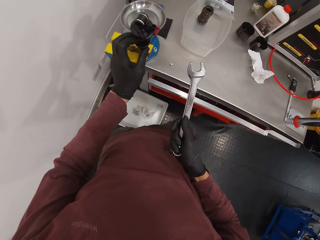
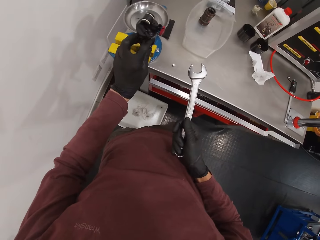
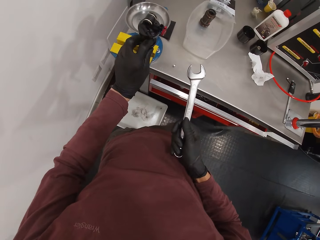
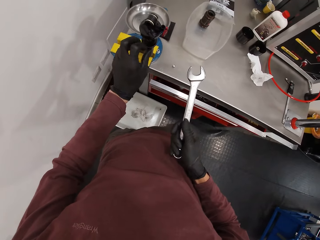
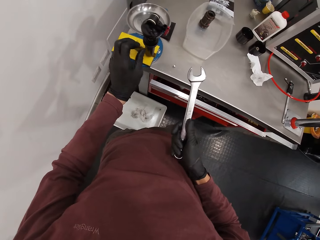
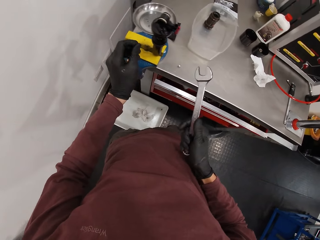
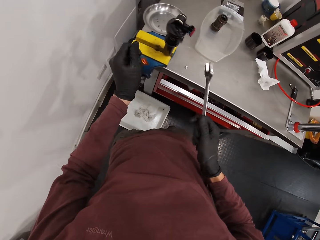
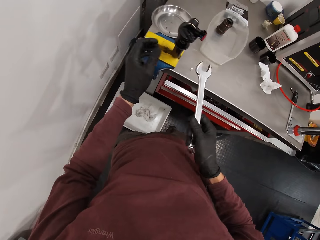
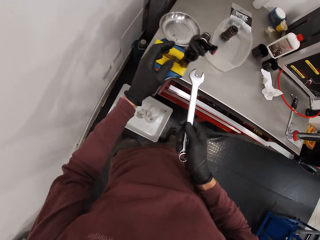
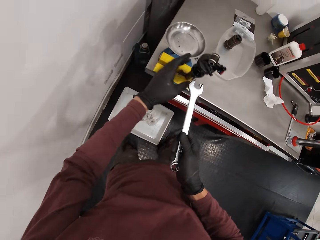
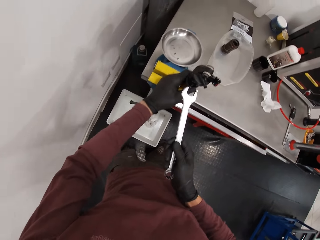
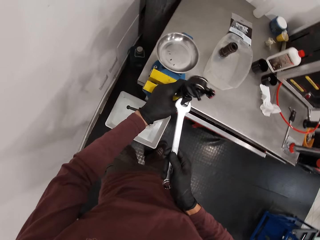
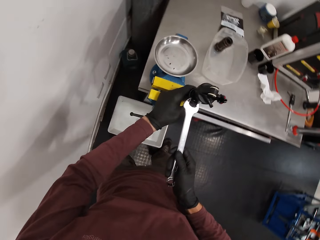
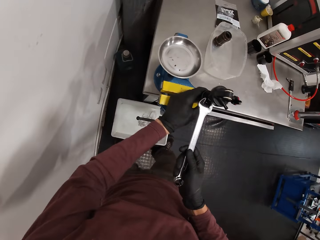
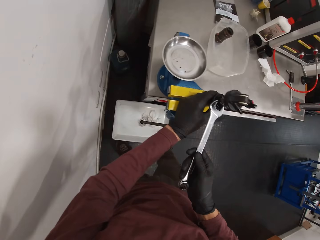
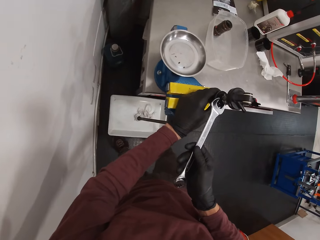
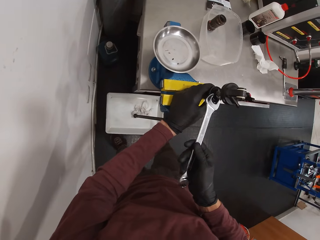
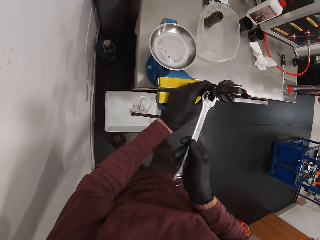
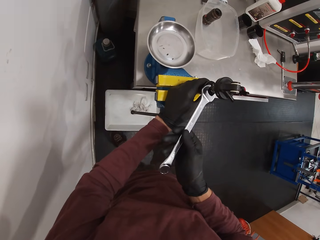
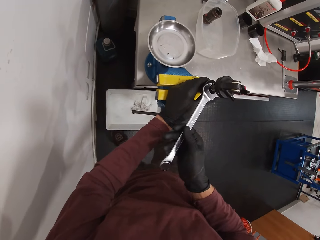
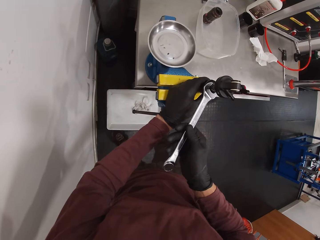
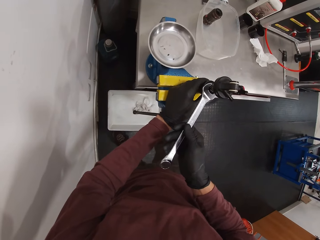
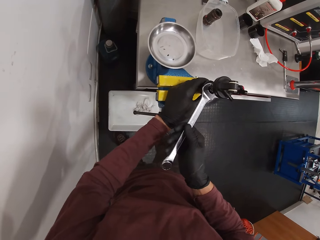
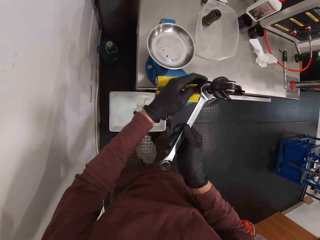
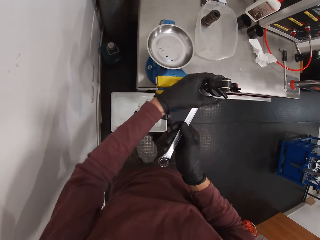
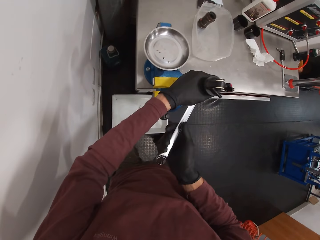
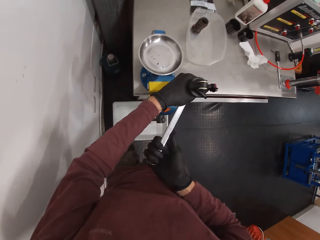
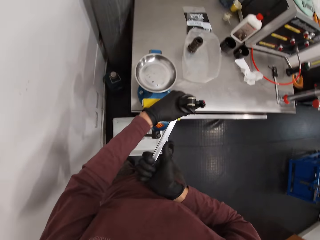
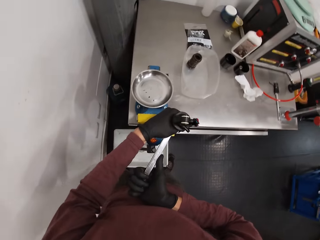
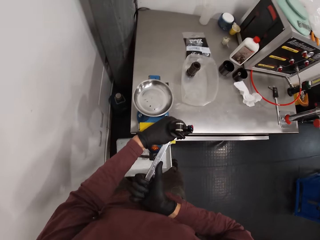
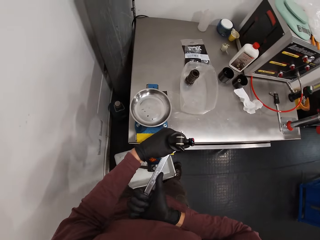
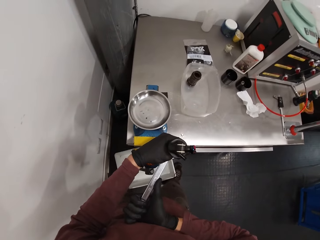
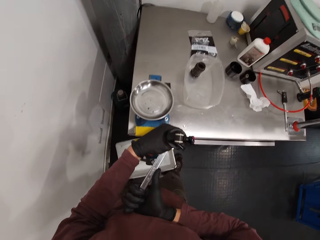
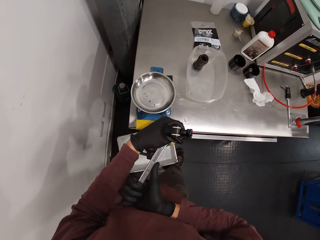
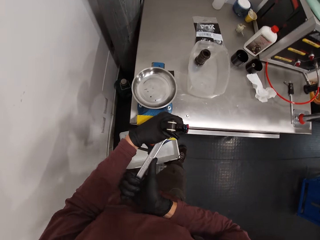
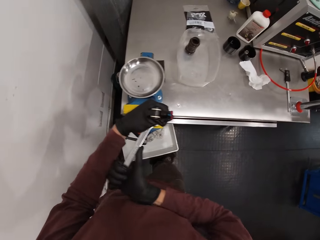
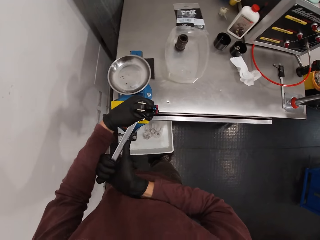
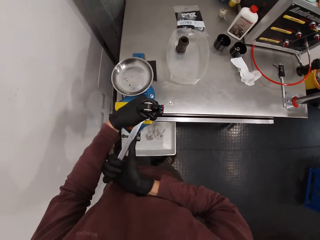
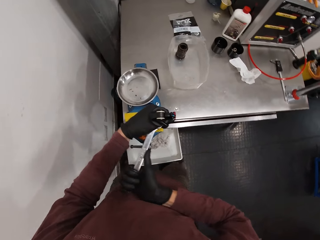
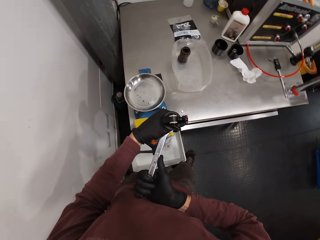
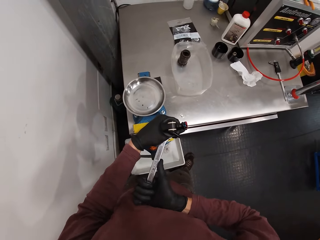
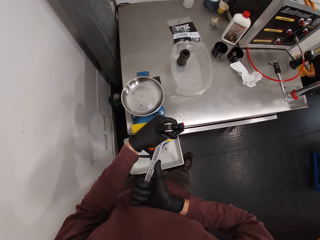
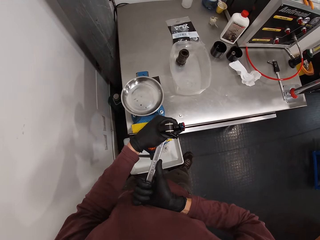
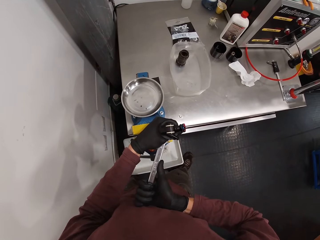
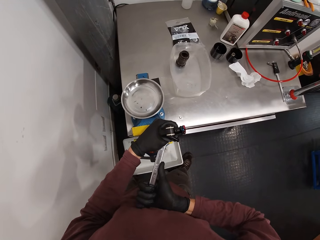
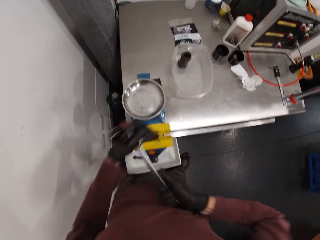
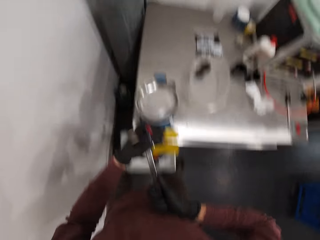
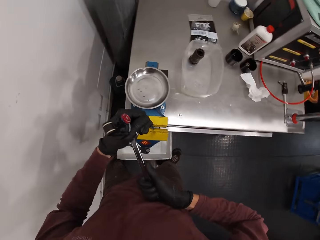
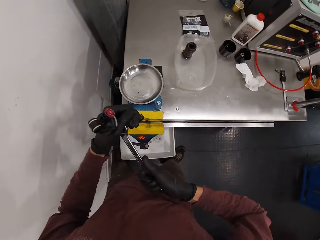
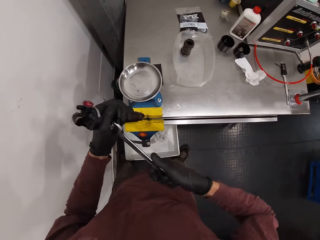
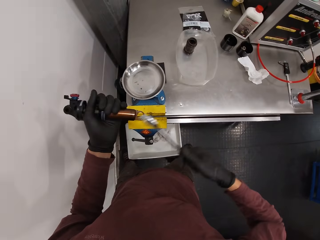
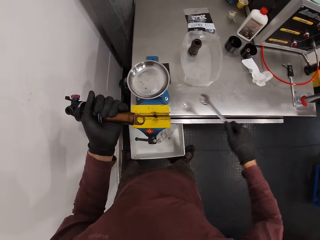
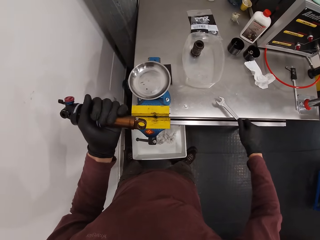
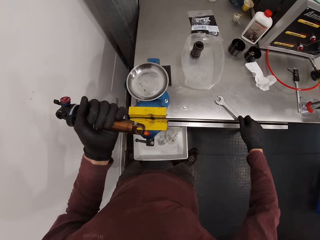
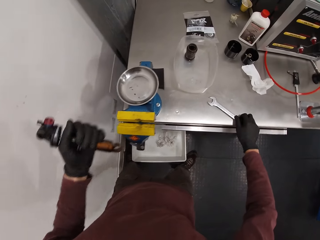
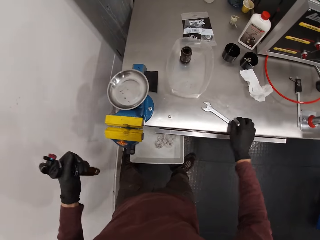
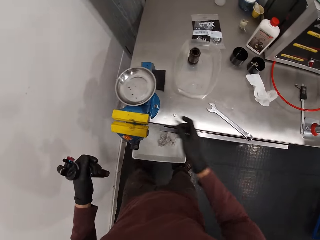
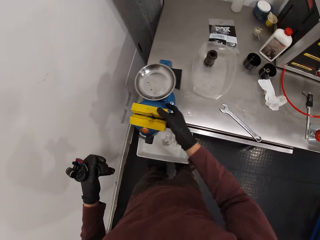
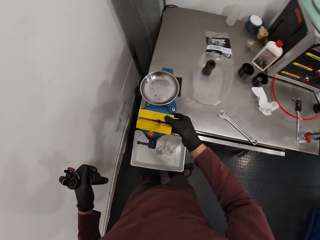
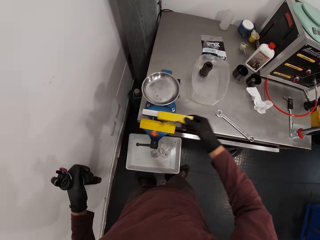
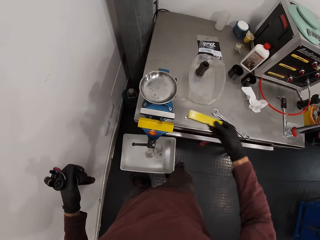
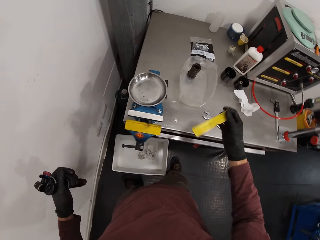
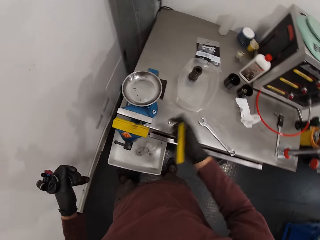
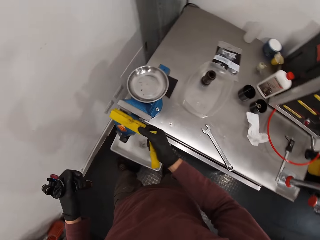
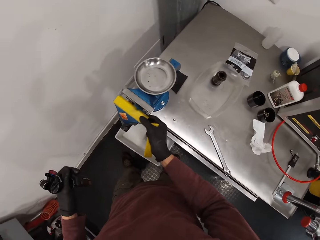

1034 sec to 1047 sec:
The camera wearer removes the fox suspension float from the bench vice with his left hand. He drops the spanner on the workbench with his right hand. He removes a jaw protector from the bench vice with his right hand.

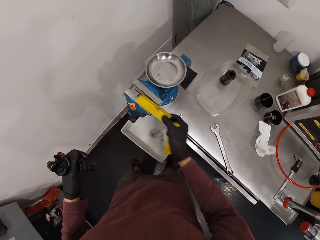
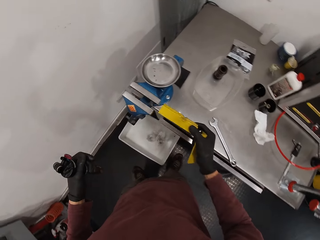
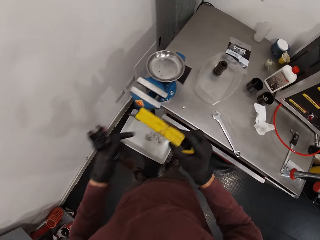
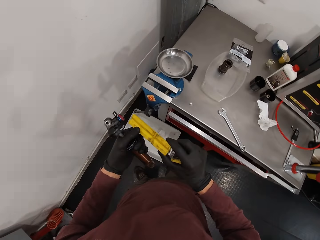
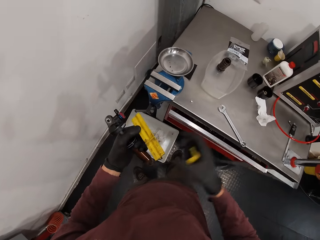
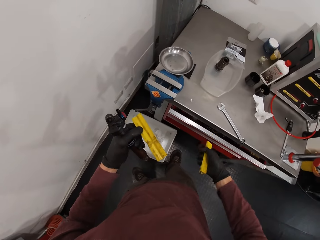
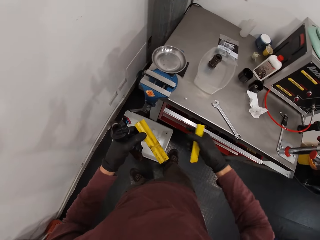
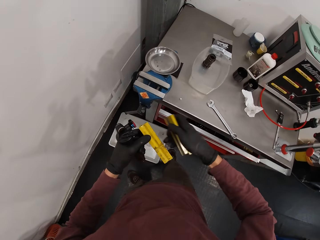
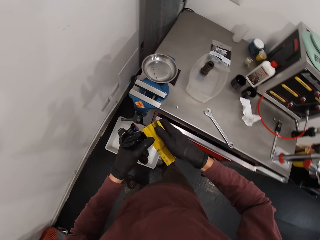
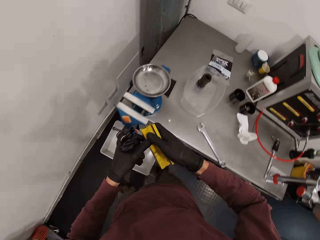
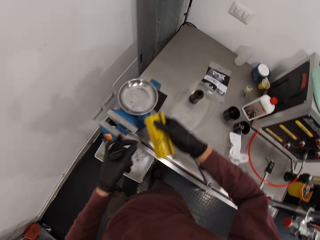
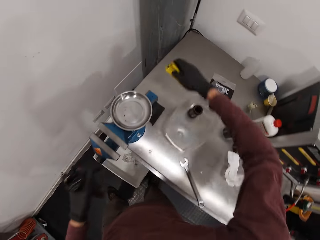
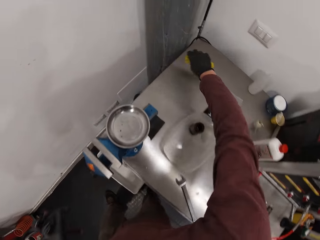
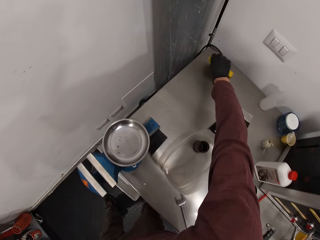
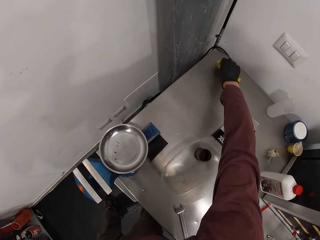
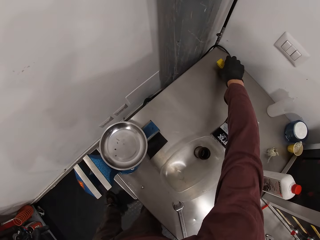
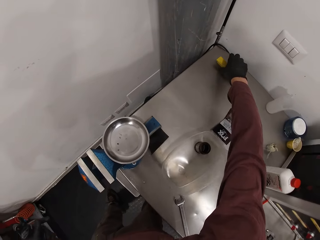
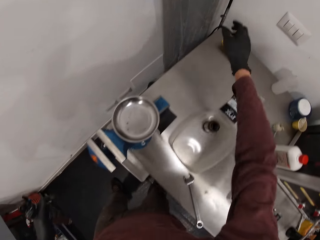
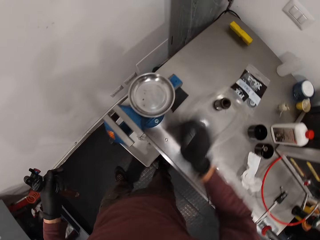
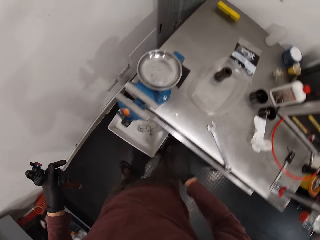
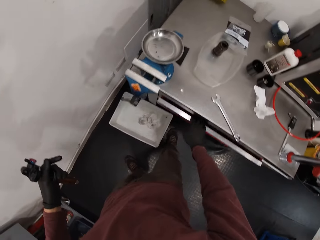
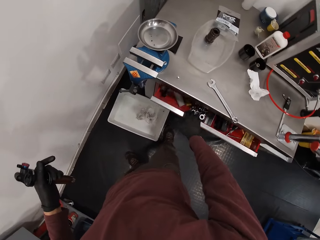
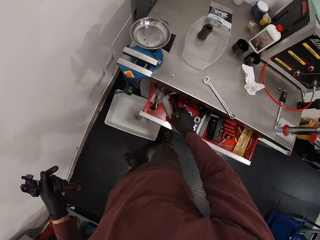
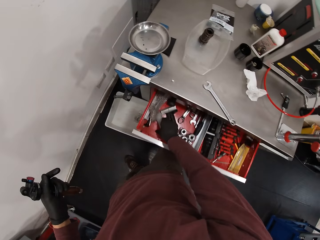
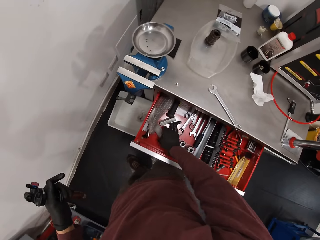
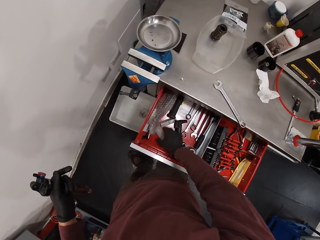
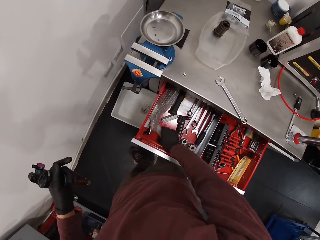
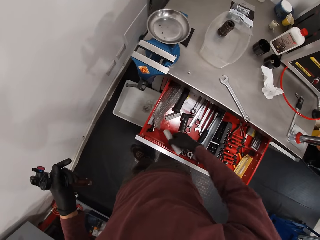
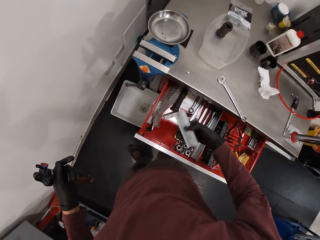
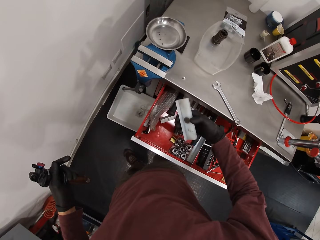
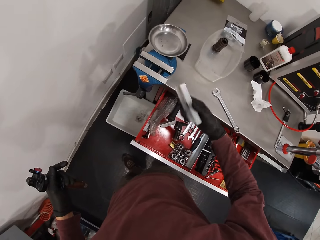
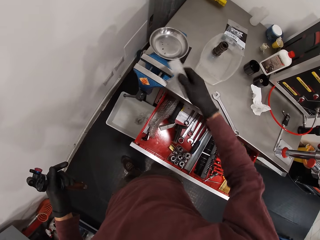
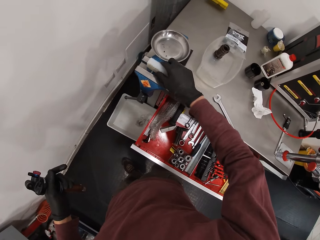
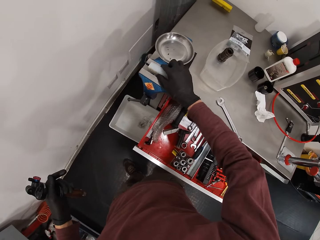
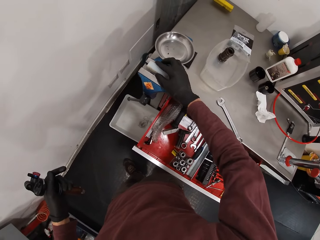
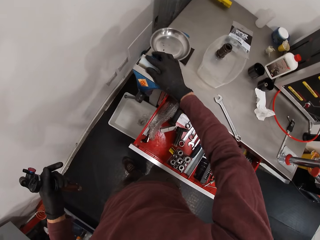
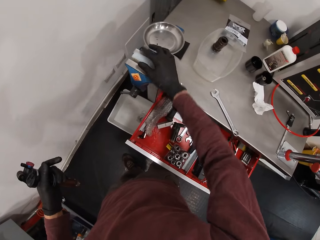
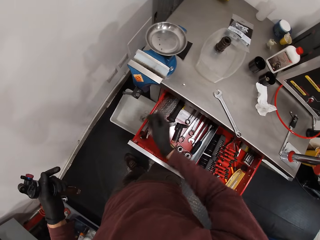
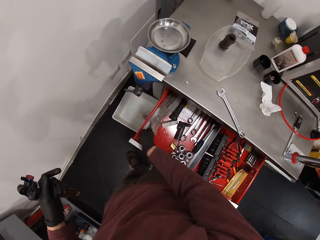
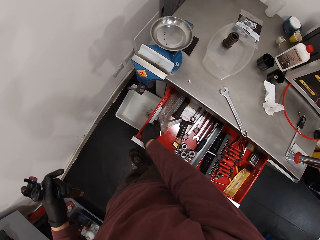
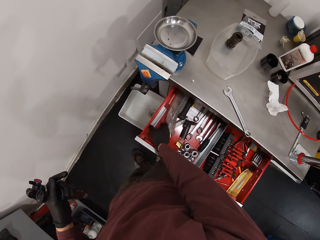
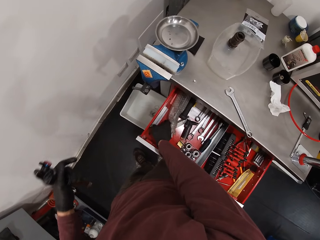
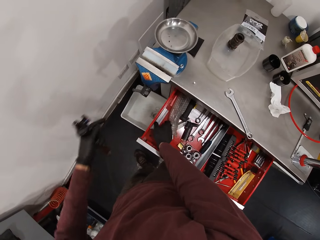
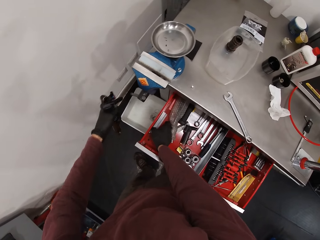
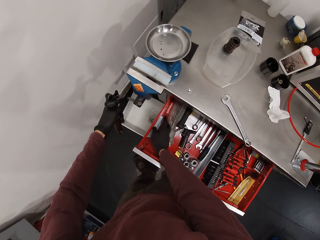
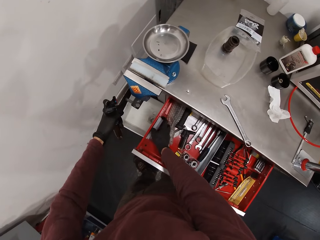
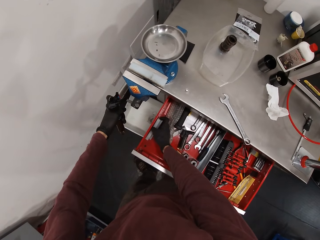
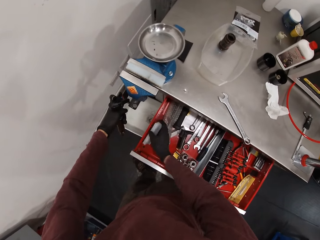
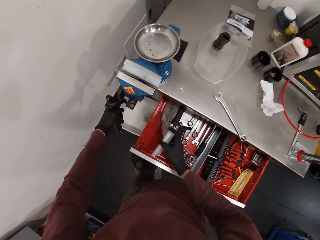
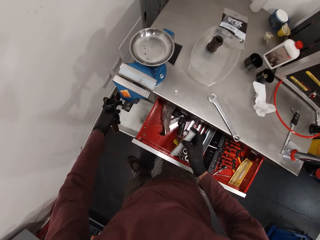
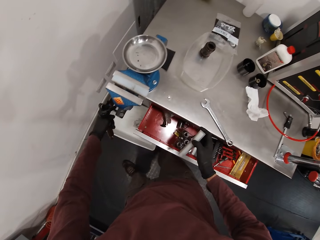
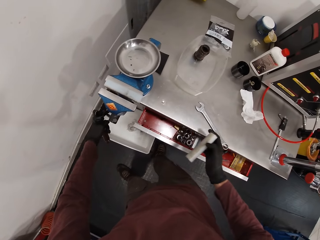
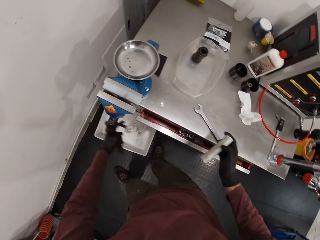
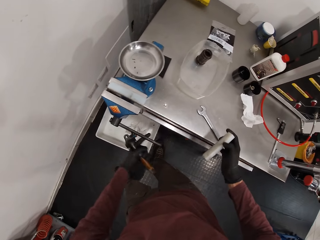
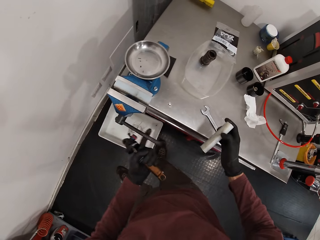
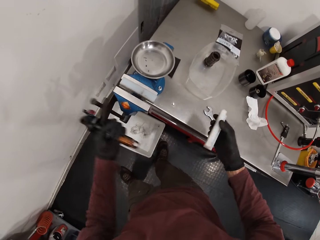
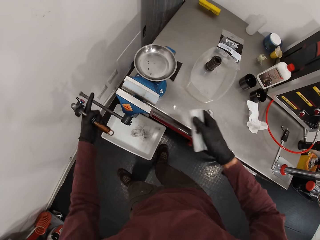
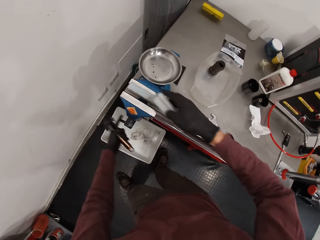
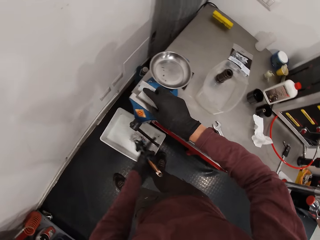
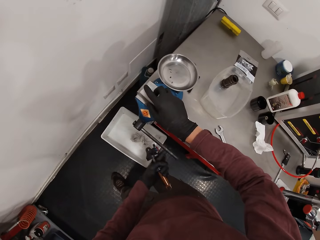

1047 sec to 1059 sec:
The camera wearer removes a jaw protector from the bench vice with his right hand. He passes the jaw protector from his right hand to his left hand. He passes the jaw protector from his left hand to his right hand. He drops the jaw protectors on the workbench with his right hand. He opens the tool chest with his right hand. He picks up a jaw protector from the tool chest with his right hand. He fixes the jaw protector on a jaw of the bench vice with his right hand. He picks up a jaw protector from the tool chest with his right hand. He holds the handle of the bench vice with his left hand. He closes the tool chest. He turns the handle of the bench vice with his left hand.
